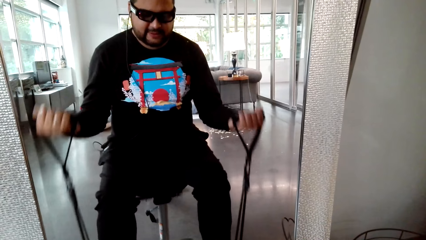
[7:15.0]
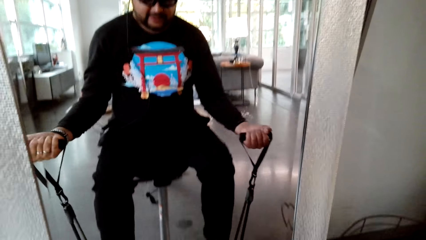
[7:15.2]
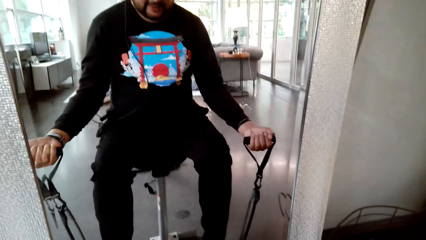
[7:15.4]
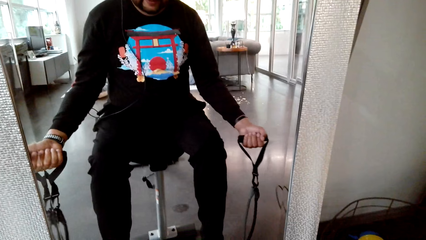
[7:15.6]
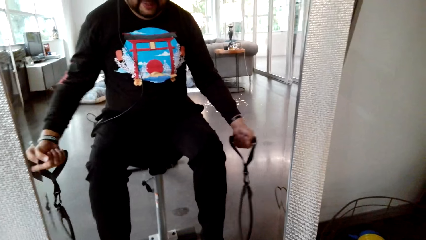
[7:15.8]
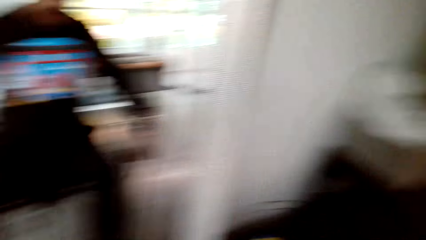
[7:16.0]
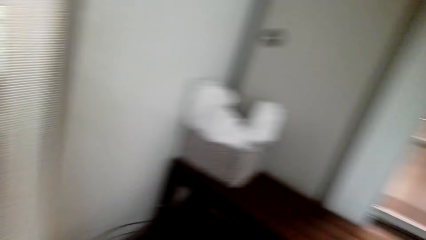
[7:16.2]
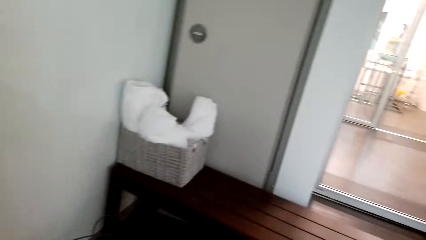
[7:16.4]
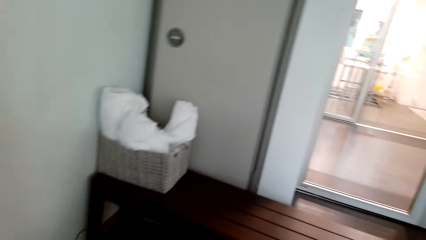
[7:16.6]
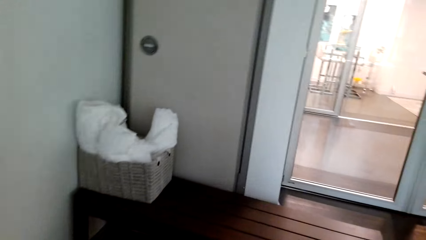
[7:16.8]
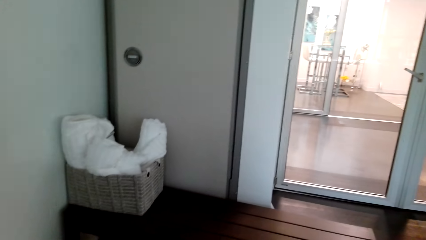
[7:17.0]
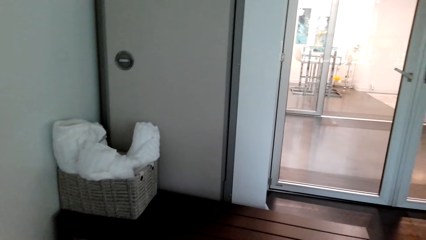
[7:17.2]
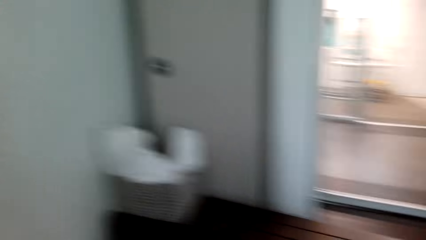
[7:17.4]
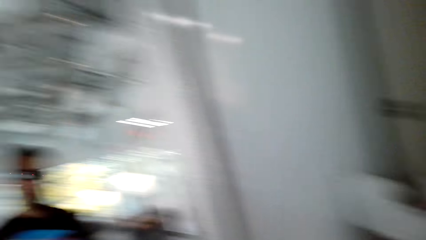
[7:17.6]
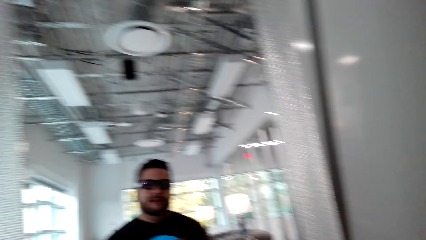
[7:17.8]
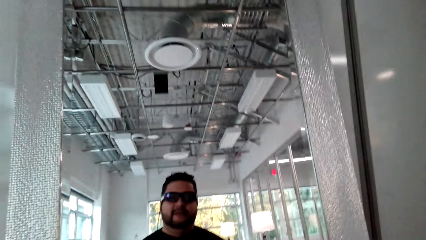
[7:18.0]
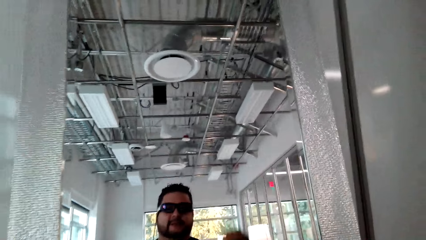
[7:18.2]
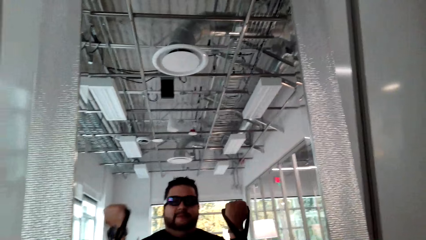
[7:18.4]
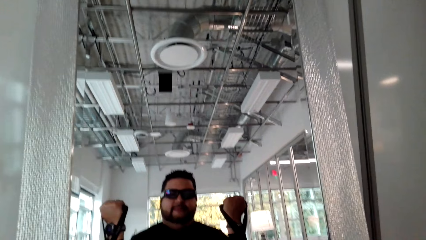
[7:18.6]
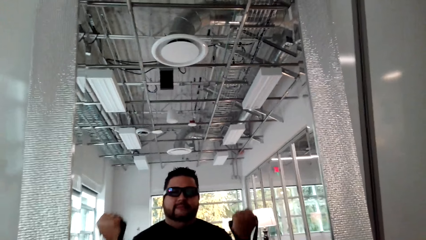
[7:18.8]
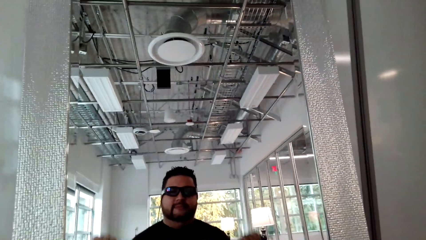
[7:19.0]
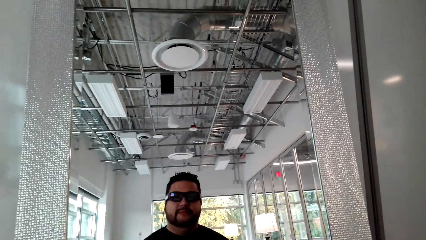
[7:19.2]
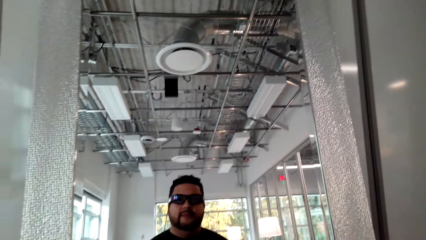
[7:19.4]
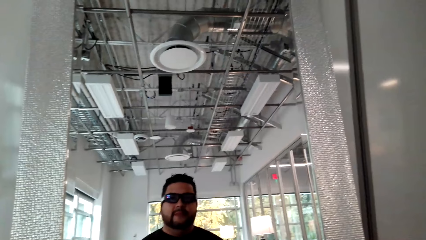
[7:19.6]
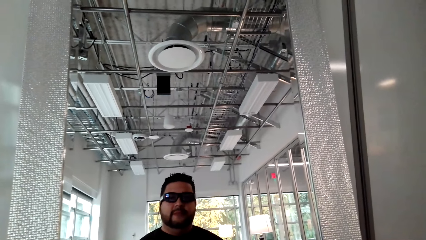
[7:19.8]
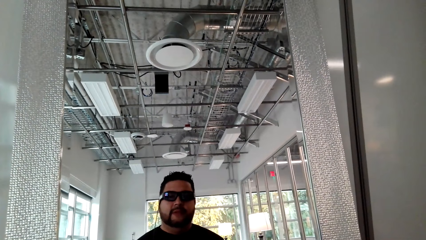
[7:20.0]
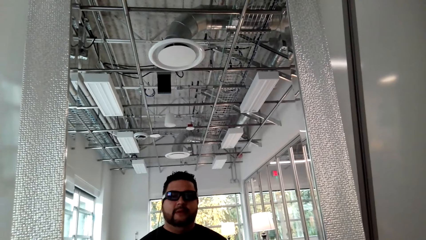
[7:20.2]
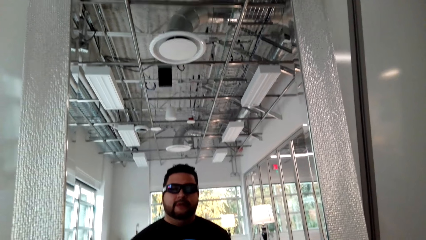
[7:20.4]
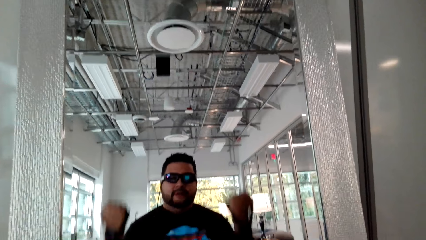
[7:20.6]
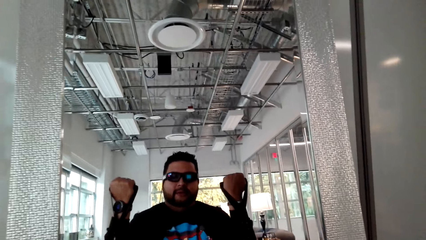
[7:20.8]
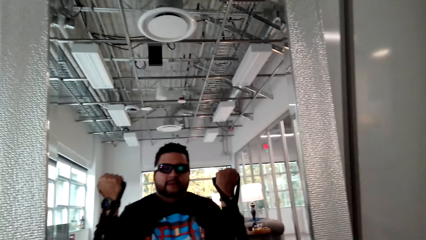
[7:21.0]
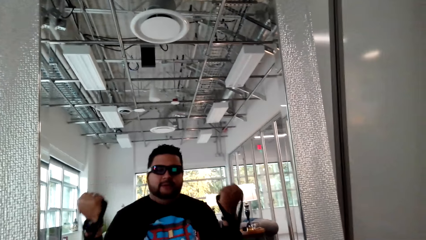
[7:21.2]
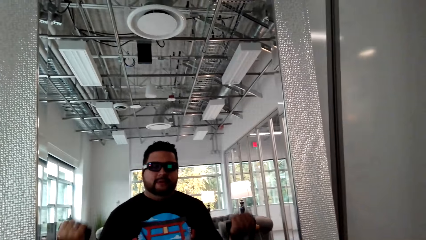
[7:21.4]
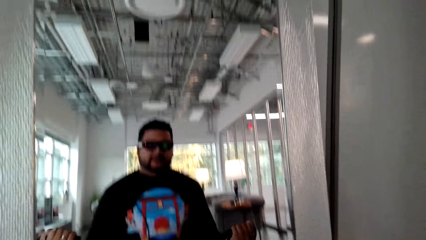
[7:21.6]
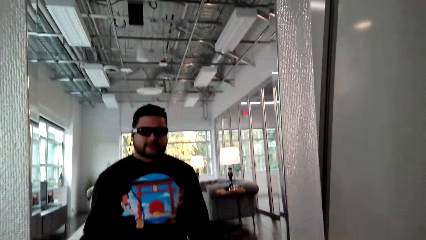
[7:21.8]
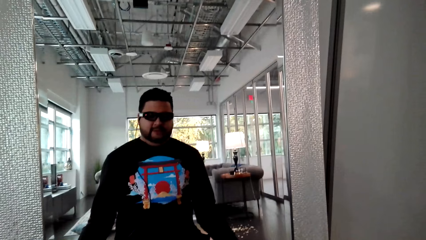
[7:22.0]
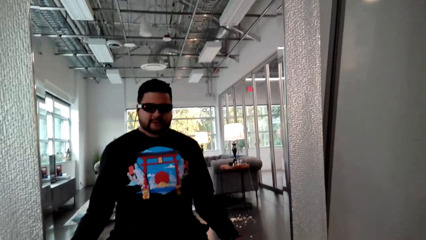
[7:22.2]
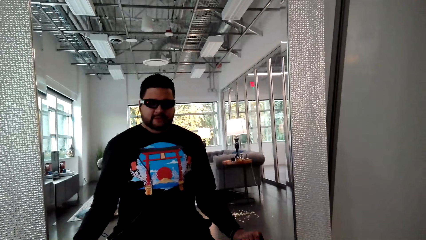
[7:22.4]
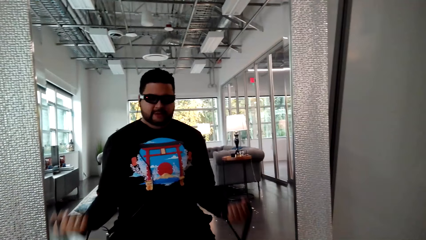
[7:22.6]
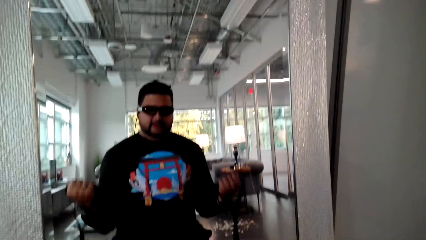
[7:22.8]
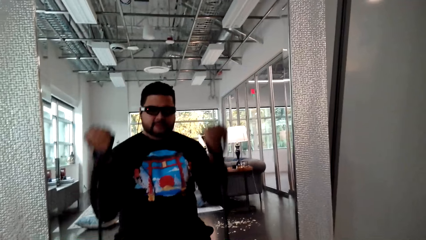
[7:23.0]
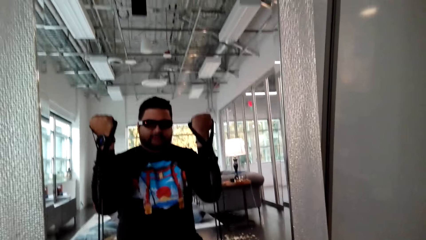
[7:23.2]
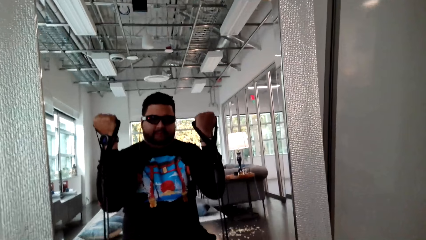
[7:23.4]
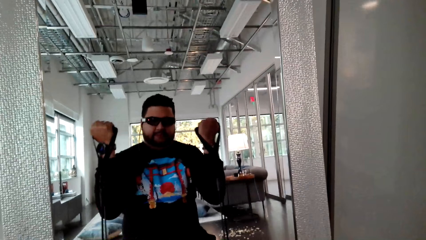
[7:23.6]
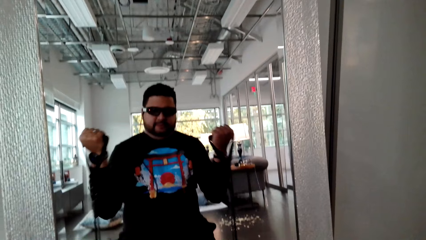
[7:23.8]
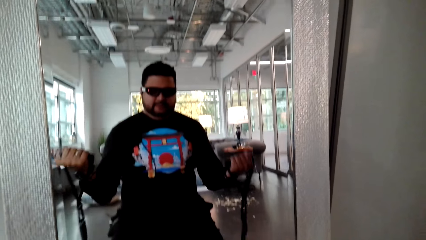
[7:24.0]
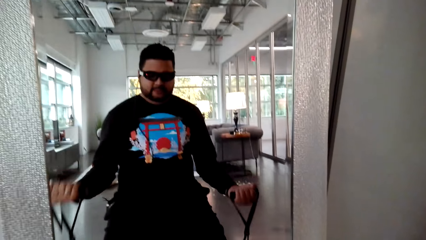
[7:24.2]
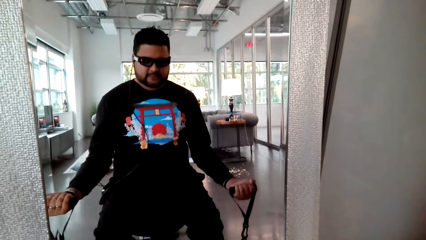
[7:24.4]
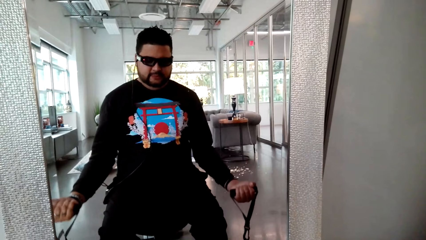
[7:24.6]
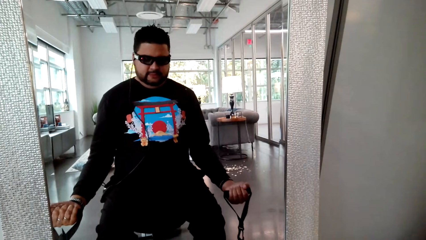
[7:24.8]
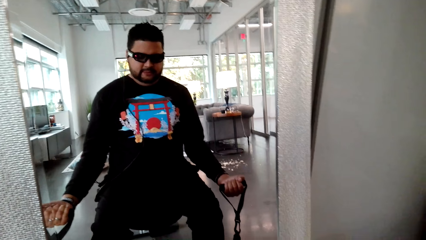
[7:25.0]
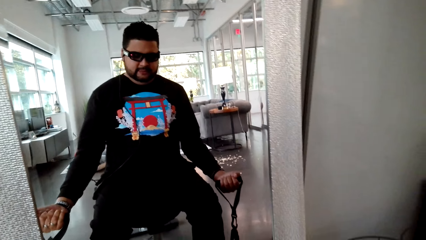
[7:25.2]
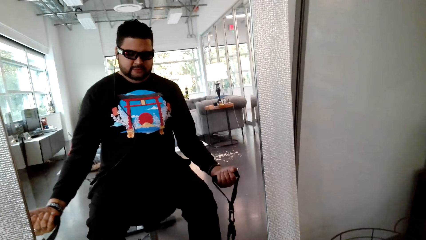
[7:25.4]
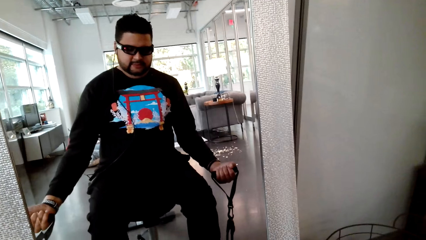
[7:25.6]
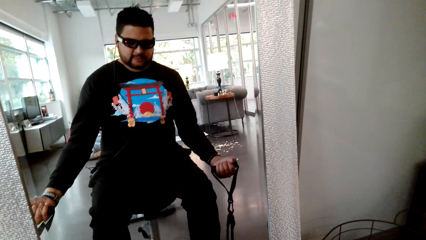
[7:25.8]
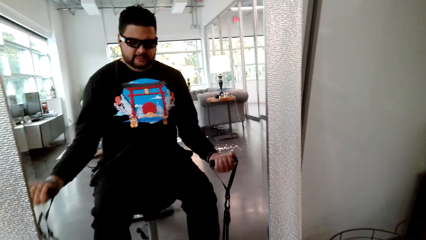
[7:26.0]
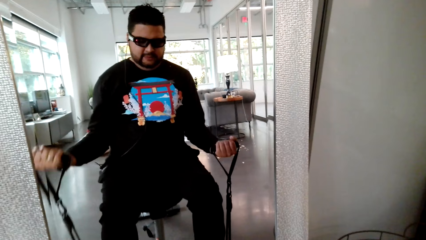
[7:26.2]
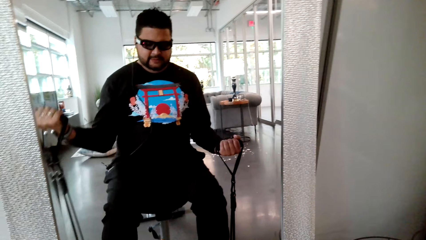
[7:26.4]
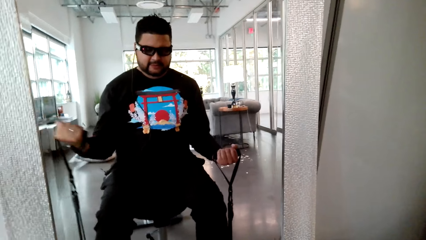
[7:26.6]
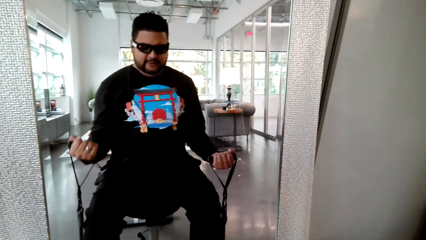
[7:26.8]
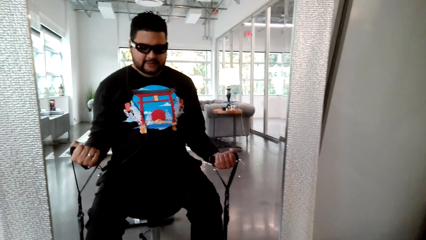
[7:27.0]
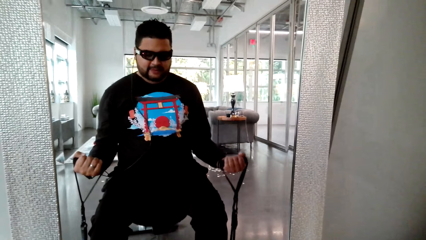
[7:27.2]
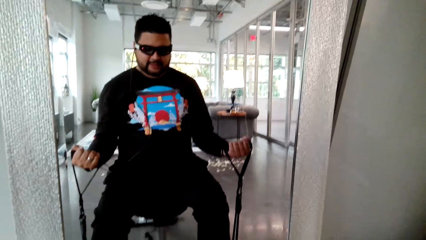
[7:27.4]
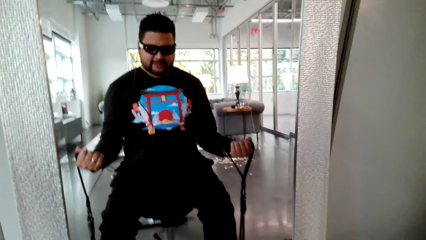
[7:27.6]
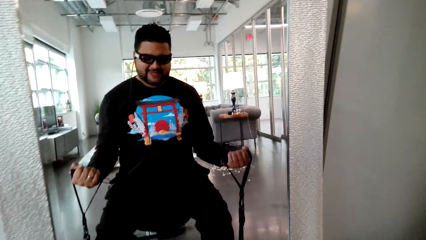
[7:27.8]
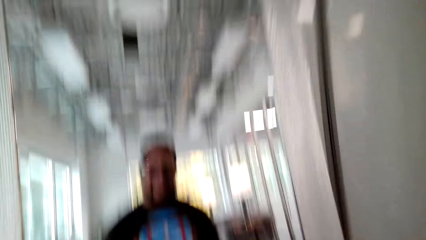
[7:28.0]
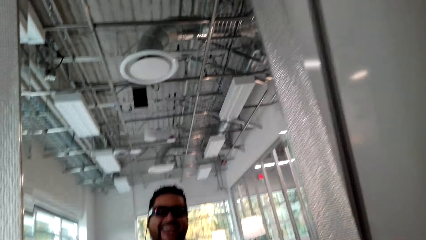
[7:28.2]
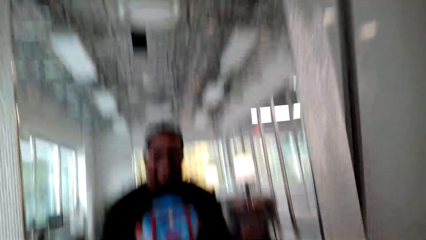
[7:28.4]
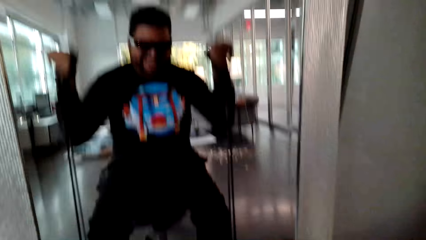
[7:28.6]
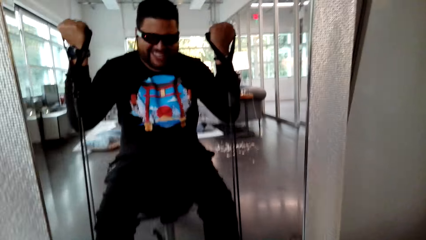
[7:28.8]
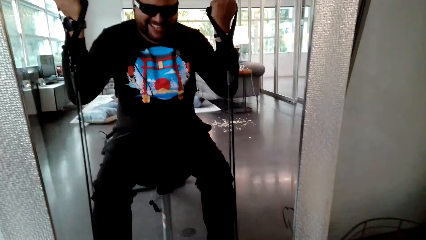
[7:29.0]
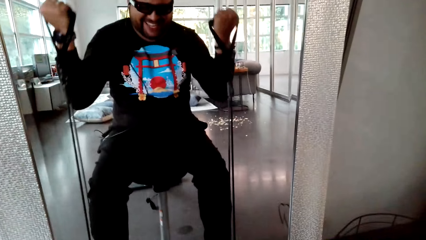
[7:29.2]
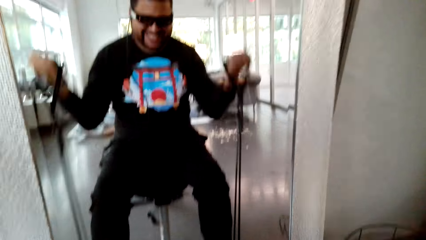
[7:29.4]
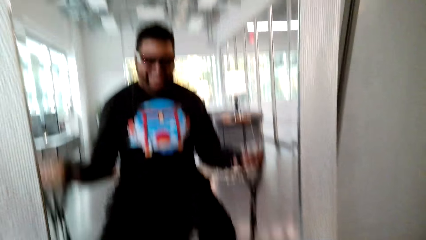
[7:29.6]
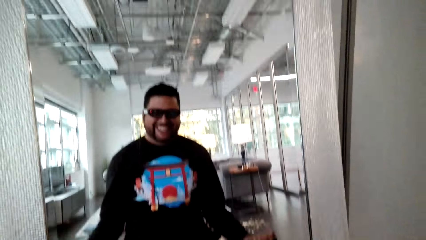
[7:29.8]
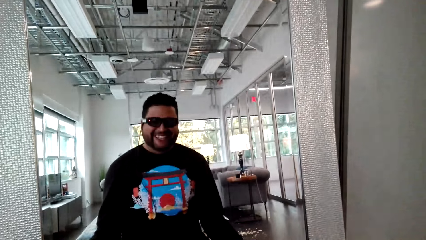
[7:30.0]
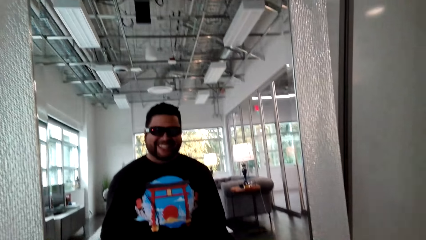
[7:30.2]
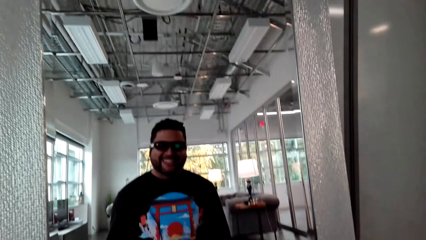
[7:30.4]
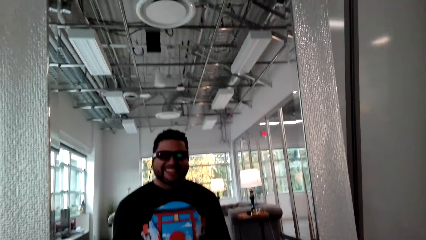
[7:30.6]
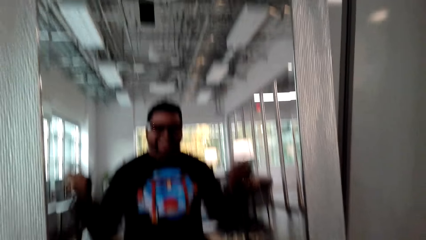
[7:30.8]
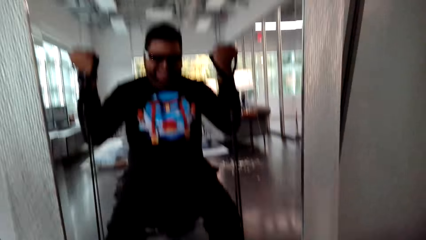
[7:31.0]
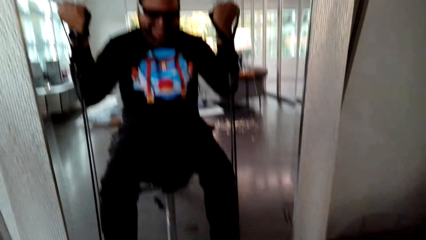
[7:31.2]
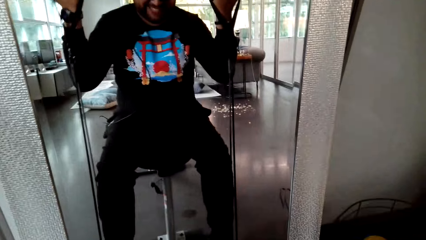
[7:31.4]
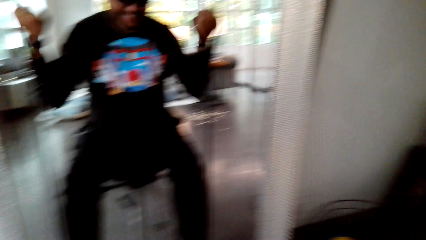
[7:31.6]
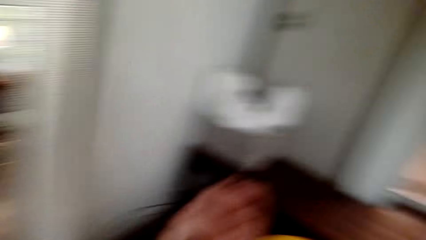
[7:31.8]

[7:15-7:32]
The camera wearer looks around. They look aside. They stretch the rope. They pull the rope.
